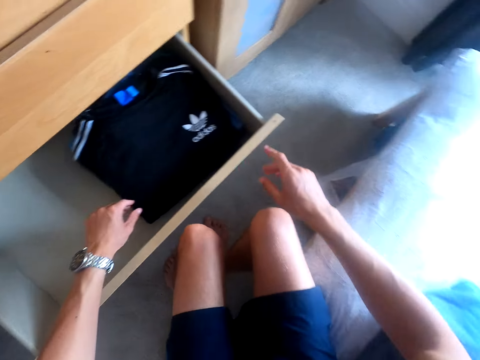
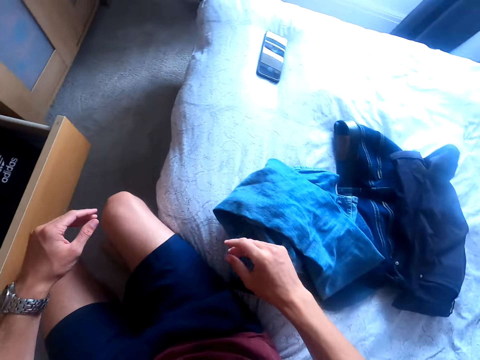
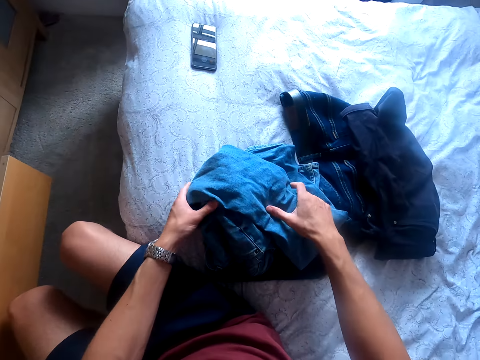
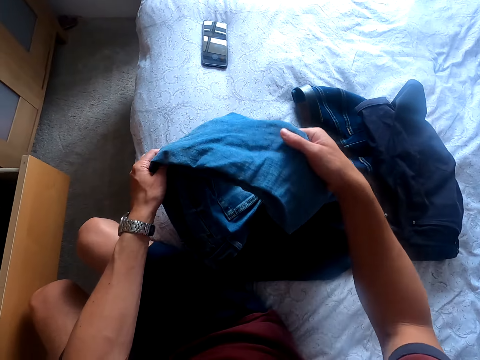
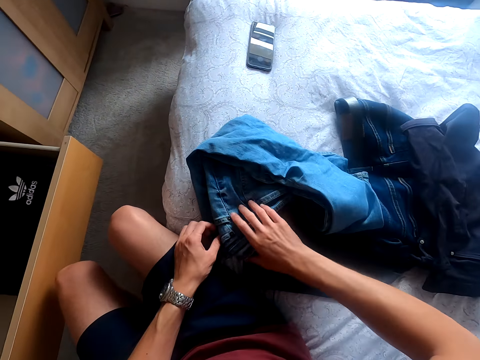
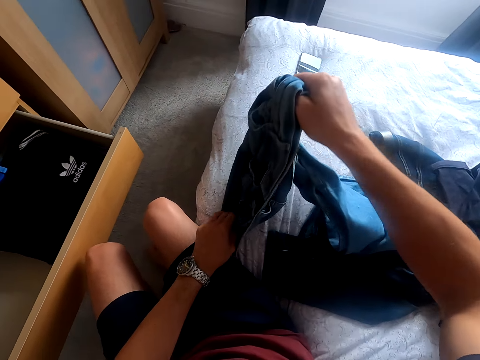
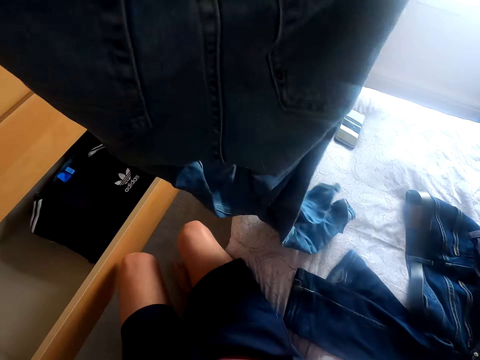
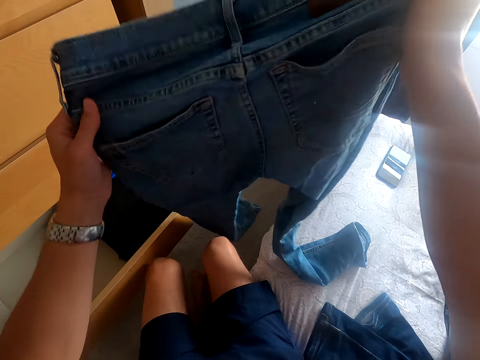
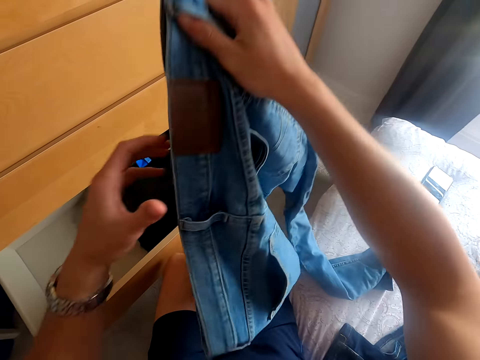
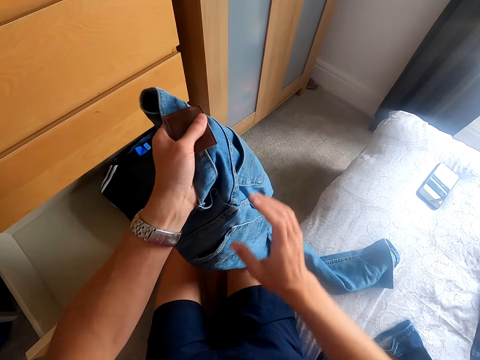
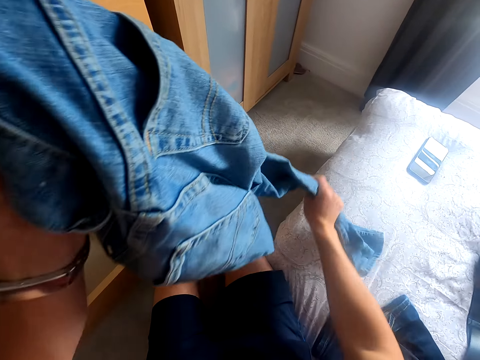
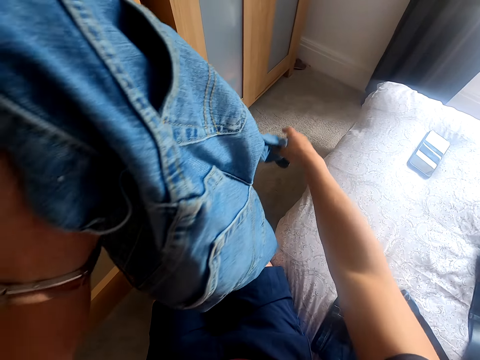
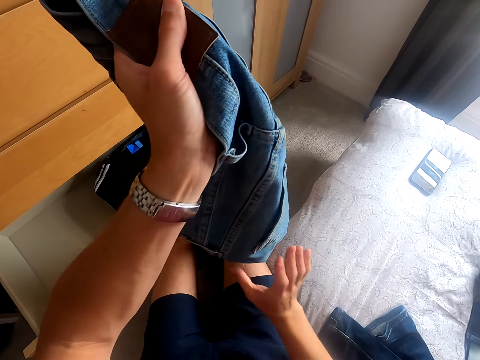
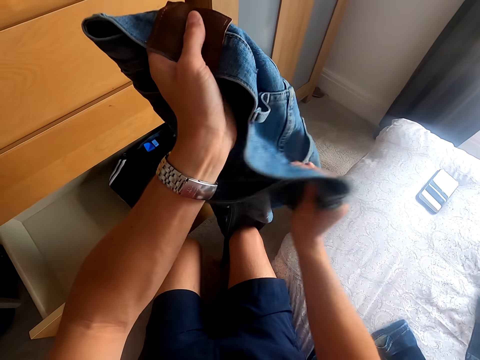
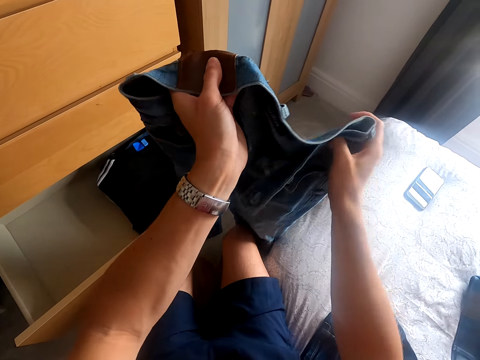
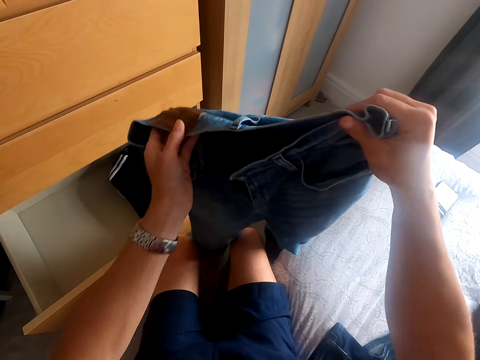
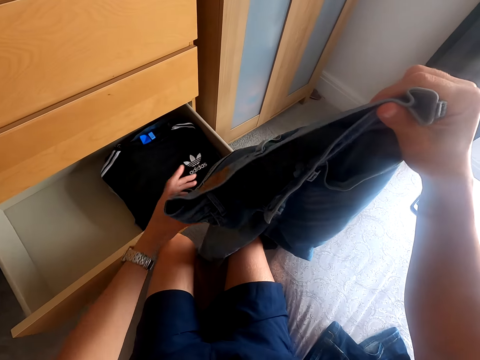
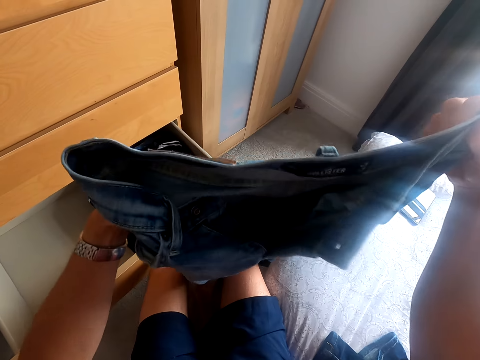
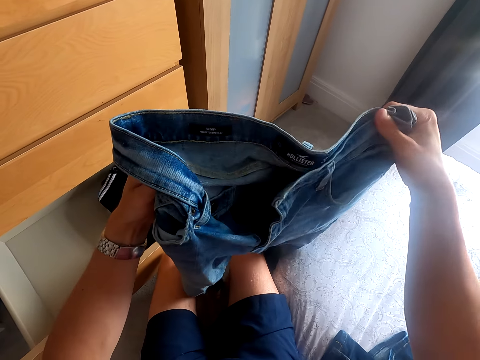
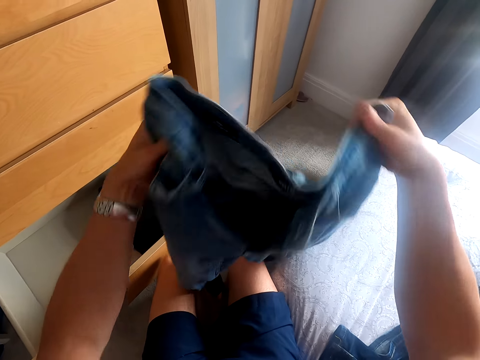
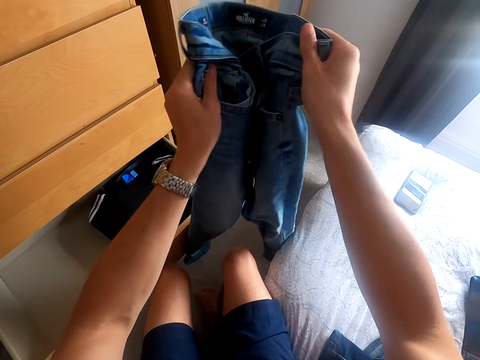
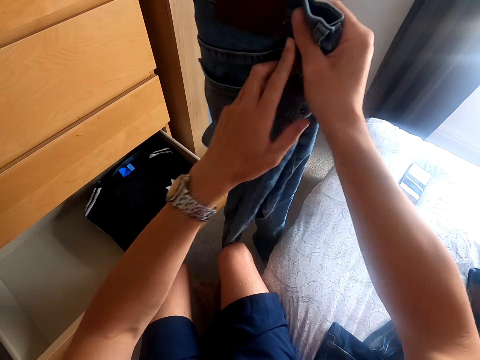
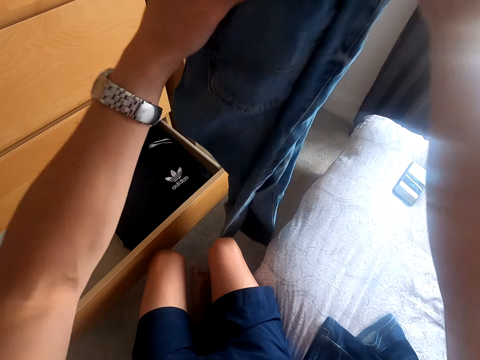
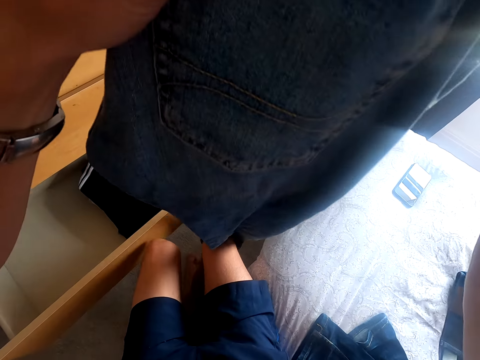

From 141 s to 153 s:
The camera wearer moves a trouser. They pick up the trouser from the bed. They lift the trouser. They turn the trouser. They fold the trouser.

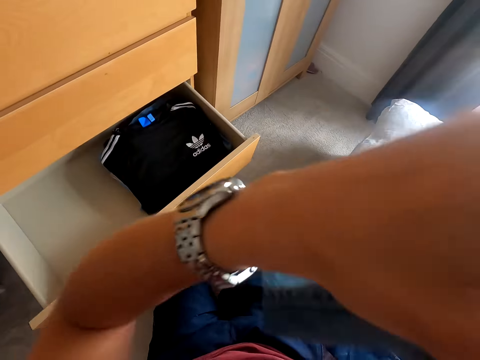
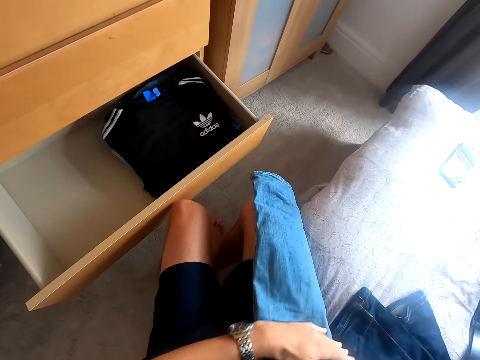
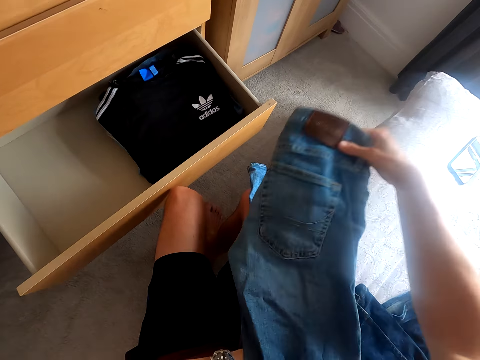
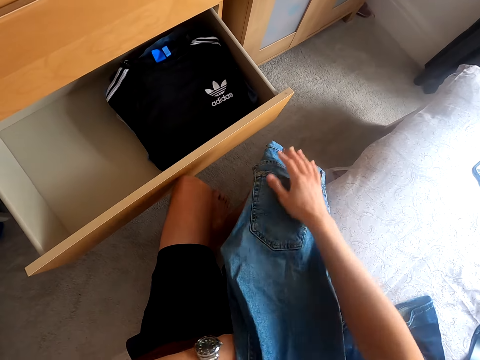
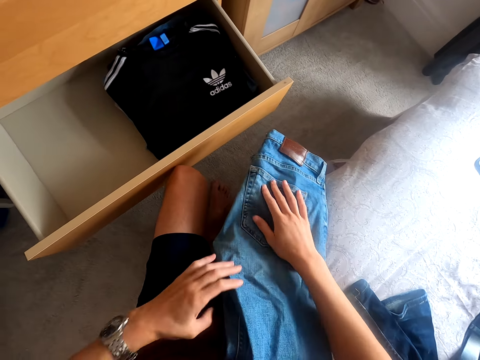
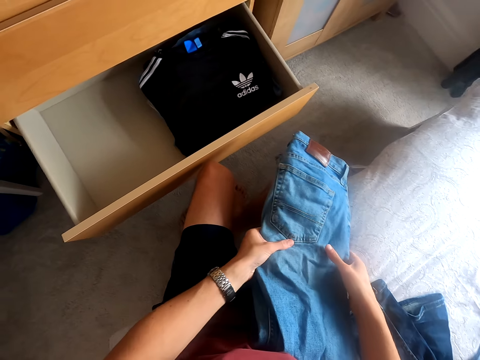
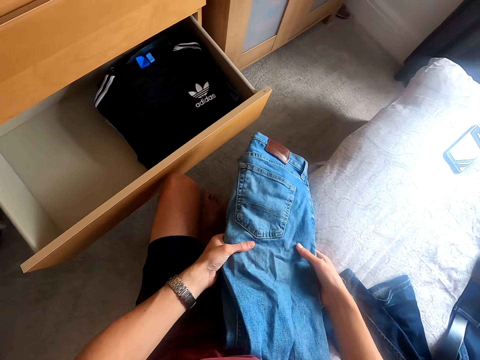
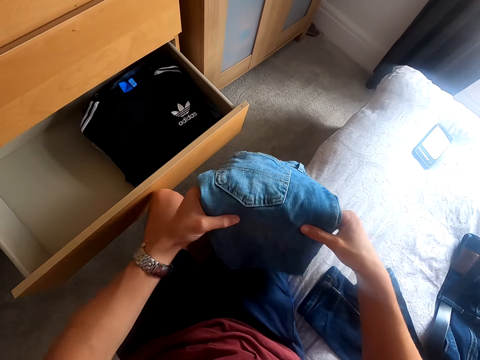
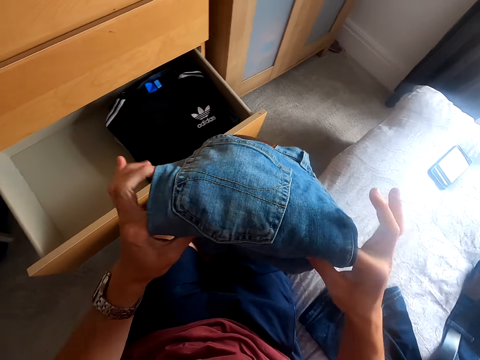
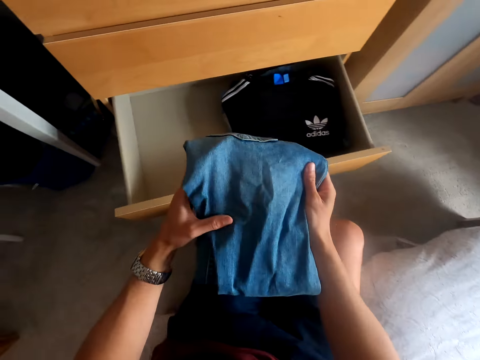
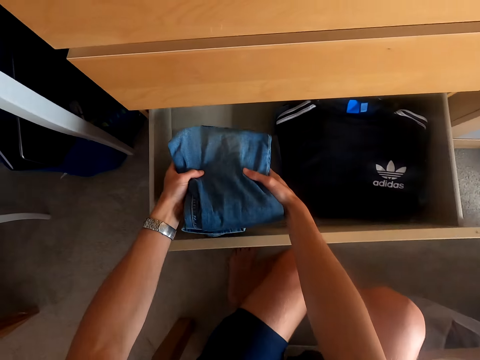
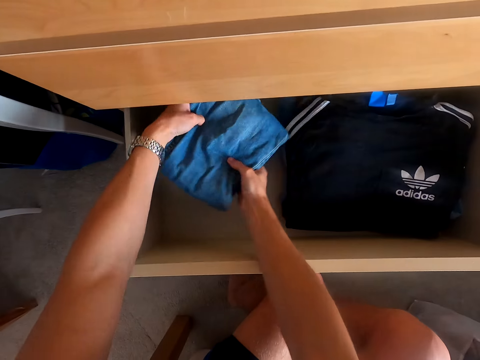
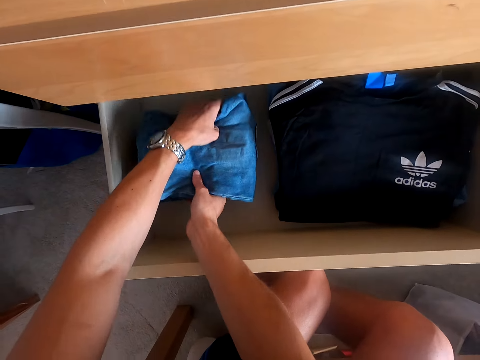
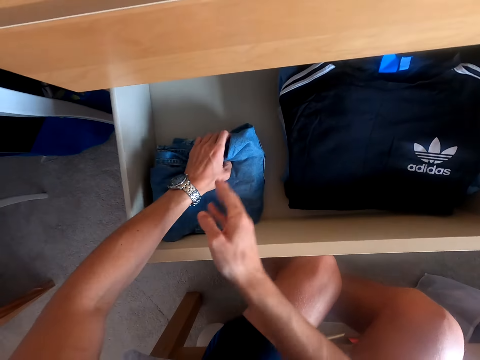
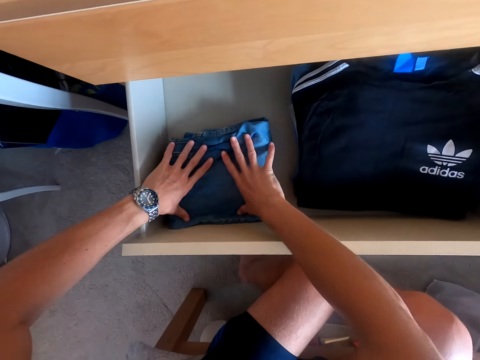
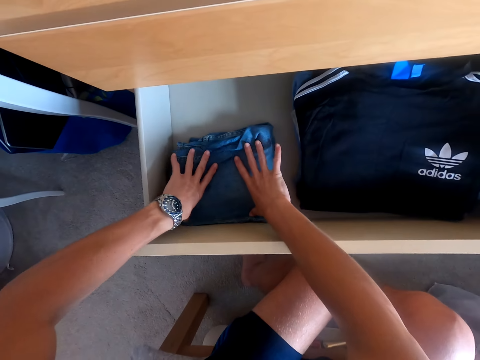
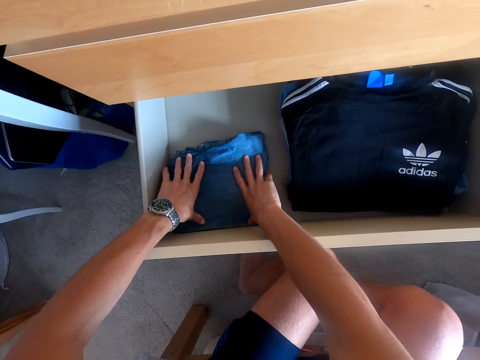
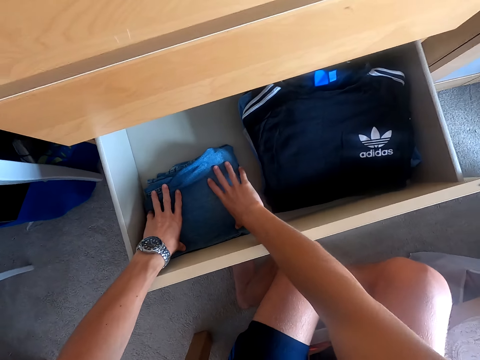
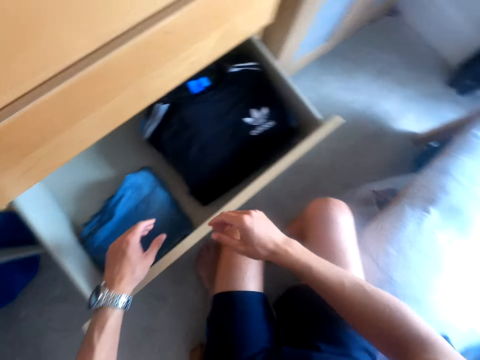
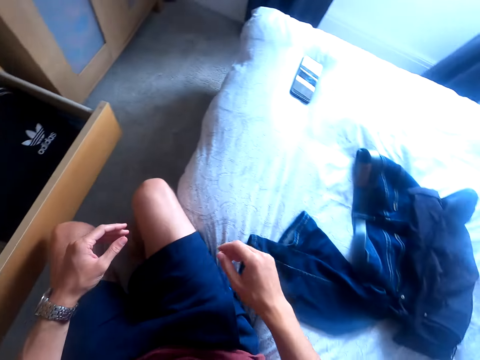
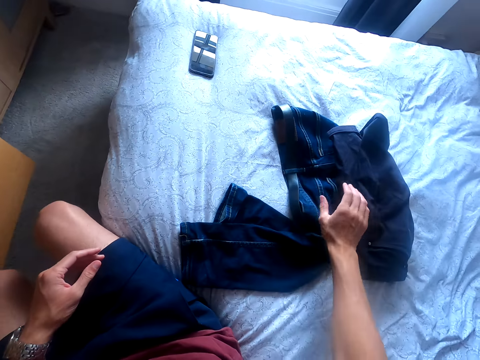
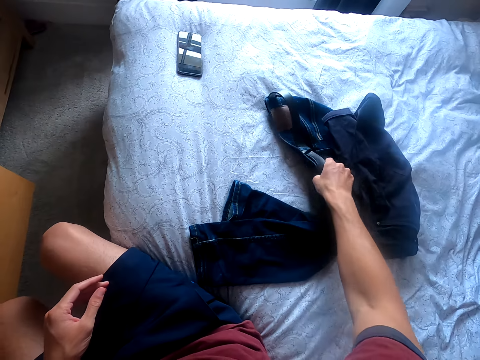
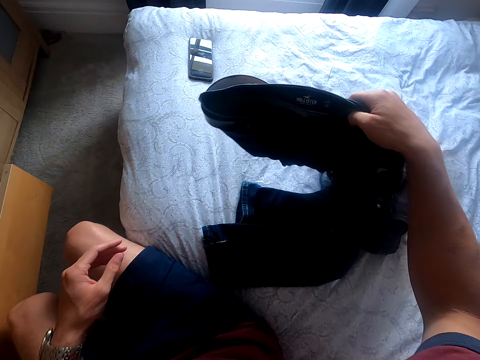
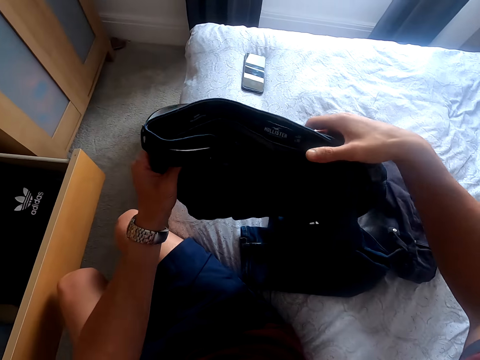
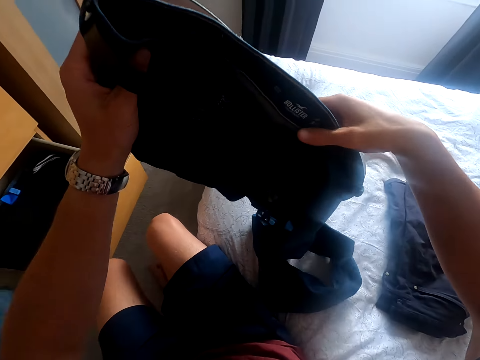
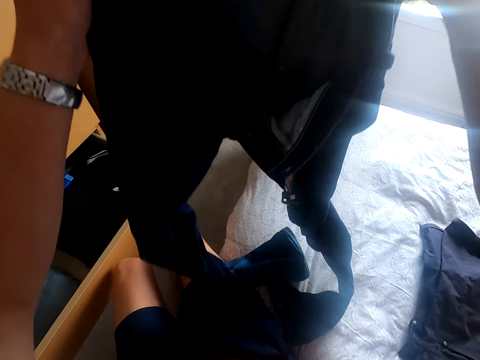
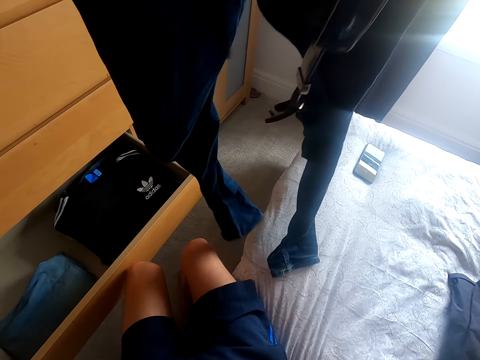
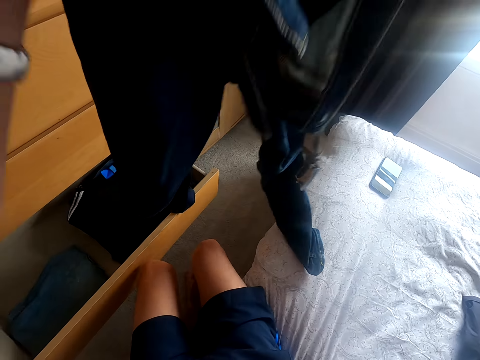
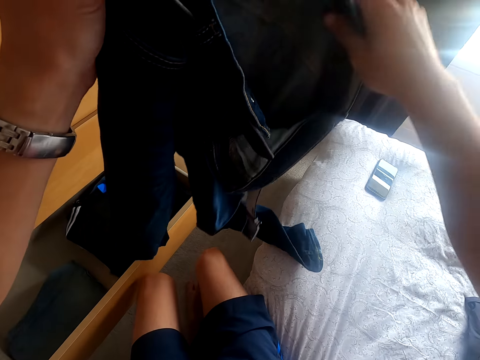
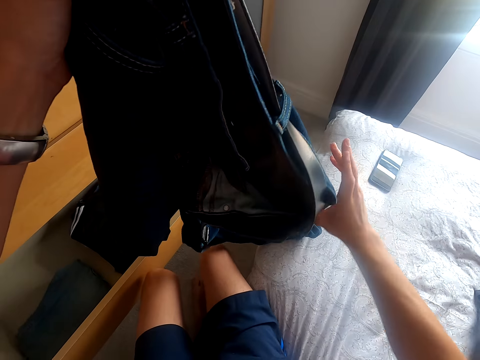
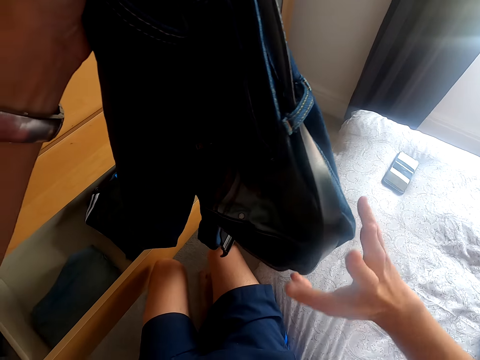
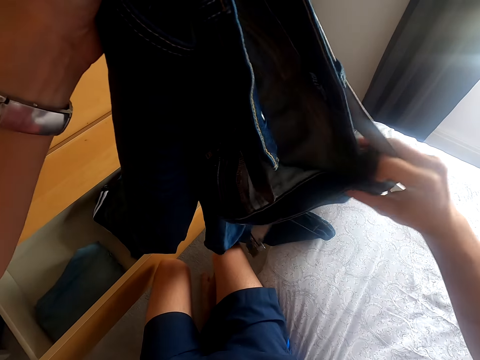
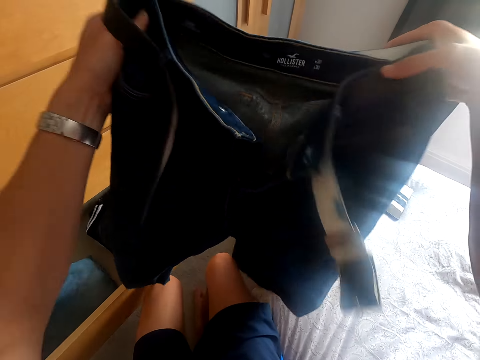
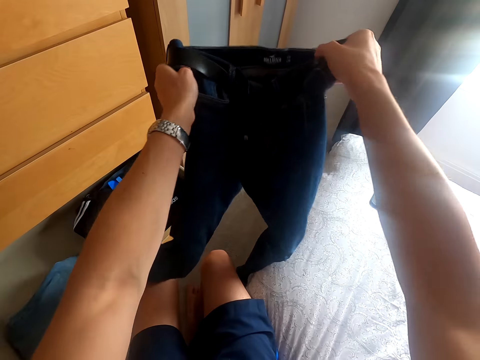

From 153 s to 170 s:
The camera wearer lifts the trouser. They put the trouser on the lap. They fold the trouser. They fold the trouser again. They put the trouser in the drawer. They arrange the trouser in the drawer. They pick up a trouser from the bed. They lift the trouser. They fold the trouser.
